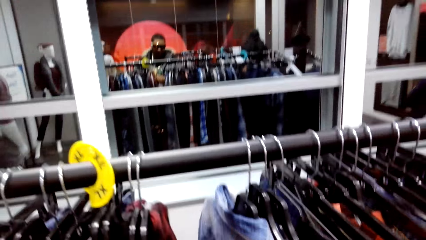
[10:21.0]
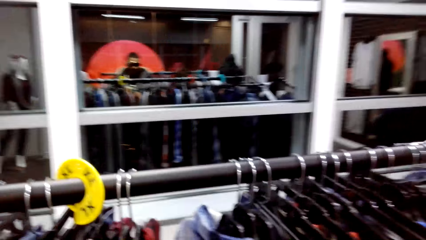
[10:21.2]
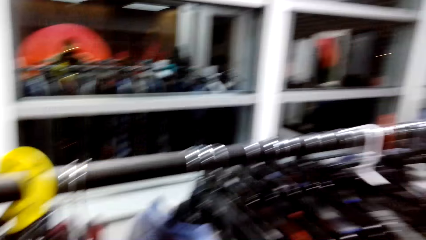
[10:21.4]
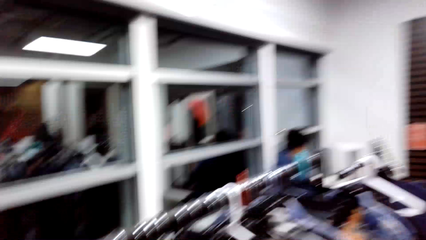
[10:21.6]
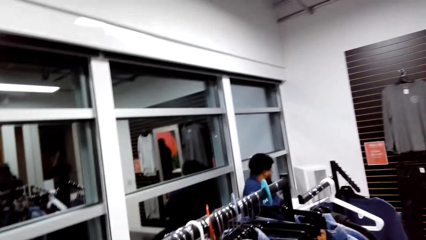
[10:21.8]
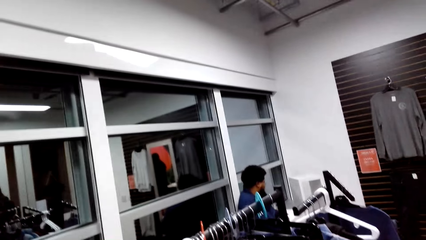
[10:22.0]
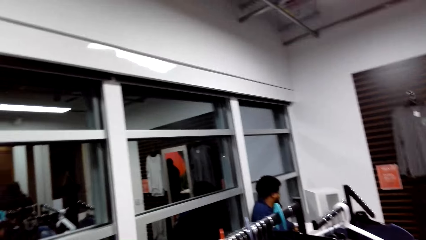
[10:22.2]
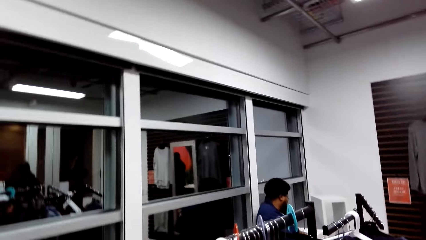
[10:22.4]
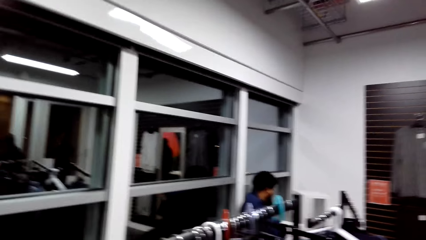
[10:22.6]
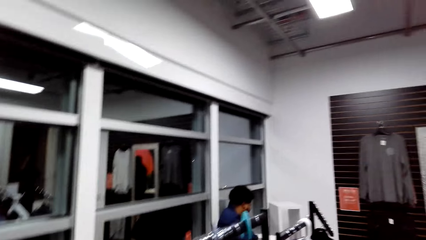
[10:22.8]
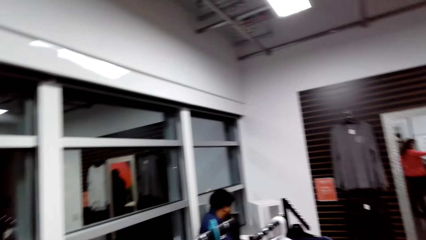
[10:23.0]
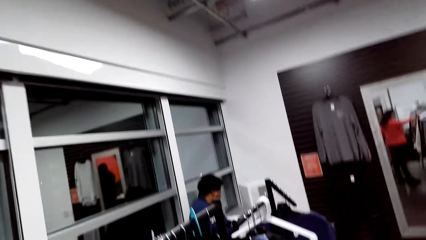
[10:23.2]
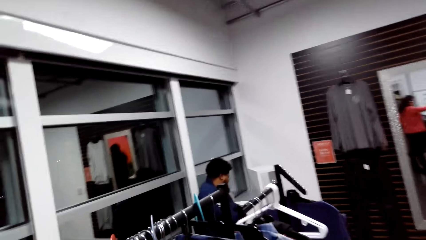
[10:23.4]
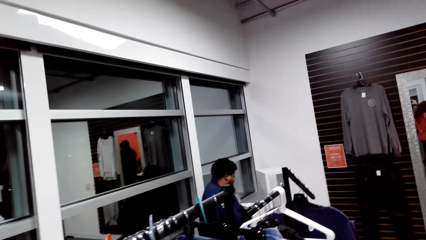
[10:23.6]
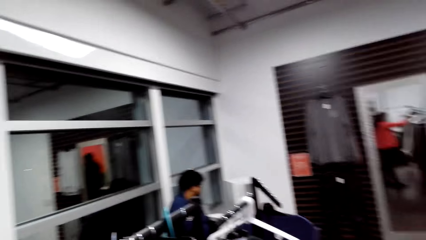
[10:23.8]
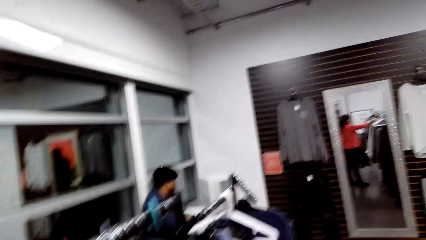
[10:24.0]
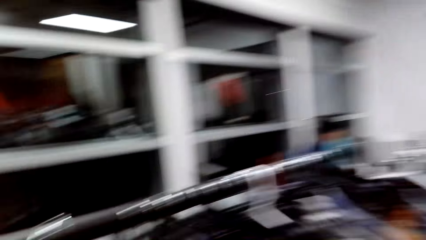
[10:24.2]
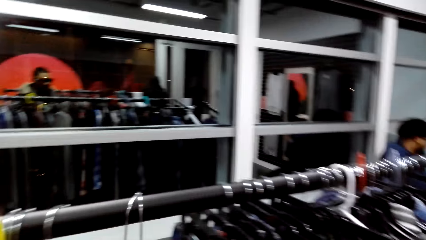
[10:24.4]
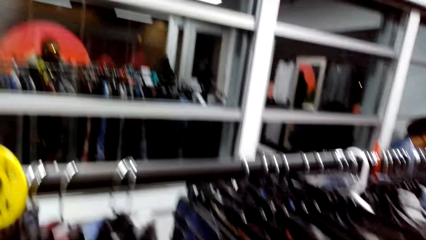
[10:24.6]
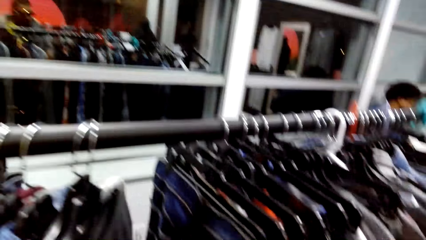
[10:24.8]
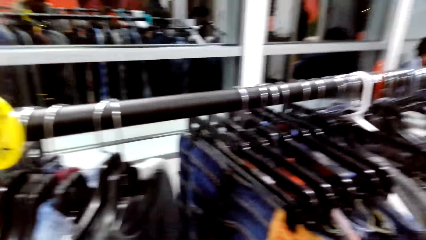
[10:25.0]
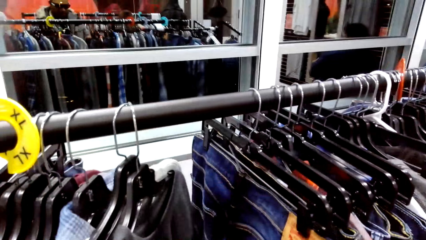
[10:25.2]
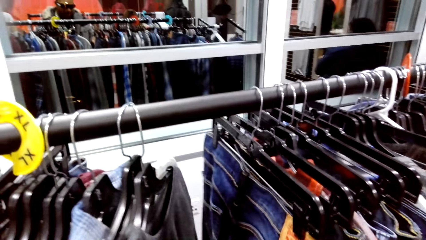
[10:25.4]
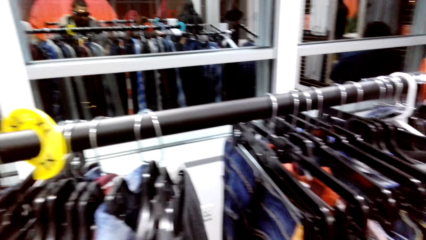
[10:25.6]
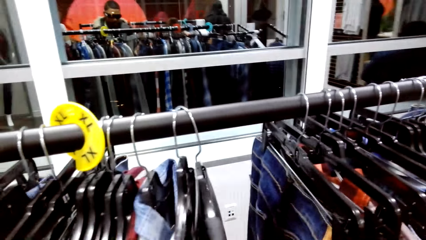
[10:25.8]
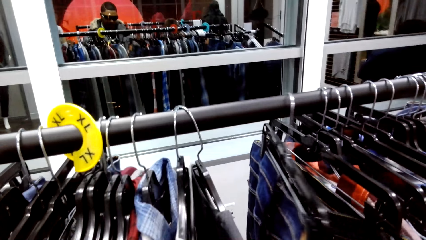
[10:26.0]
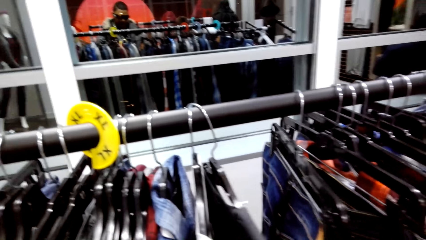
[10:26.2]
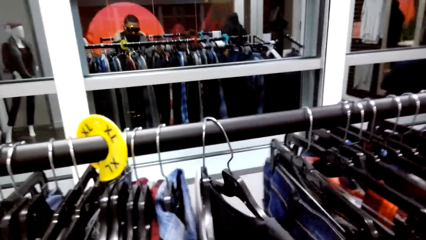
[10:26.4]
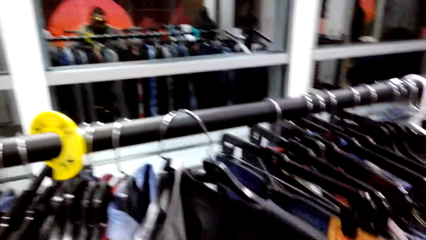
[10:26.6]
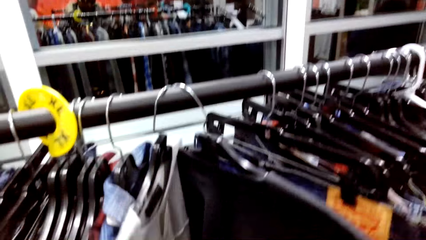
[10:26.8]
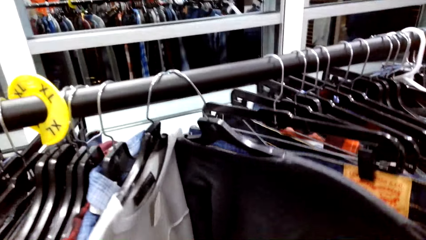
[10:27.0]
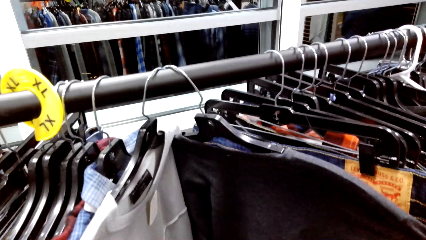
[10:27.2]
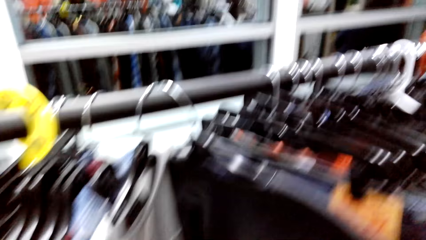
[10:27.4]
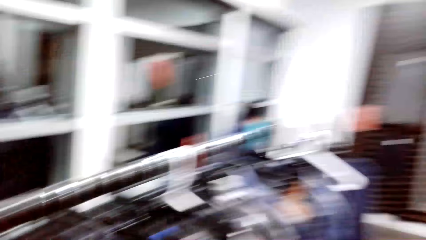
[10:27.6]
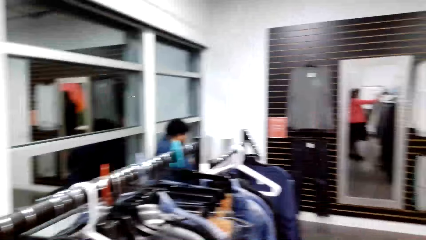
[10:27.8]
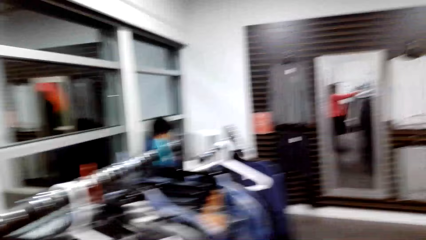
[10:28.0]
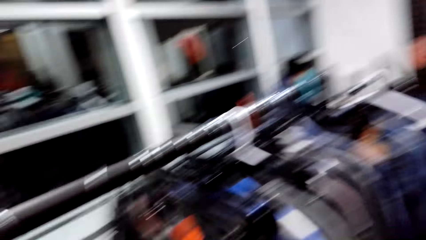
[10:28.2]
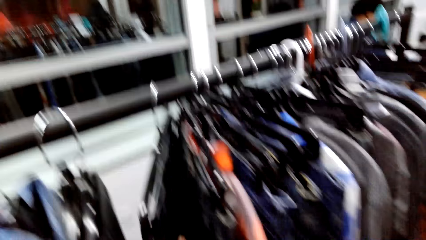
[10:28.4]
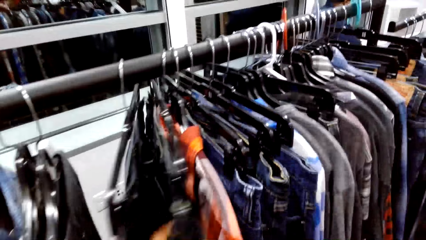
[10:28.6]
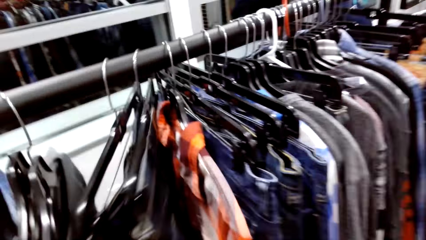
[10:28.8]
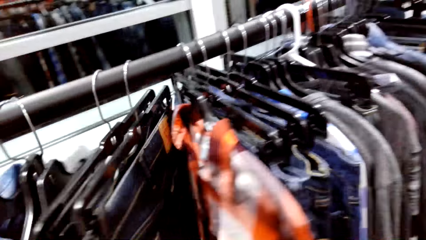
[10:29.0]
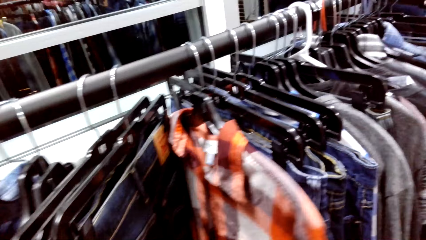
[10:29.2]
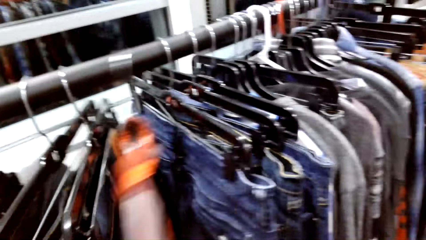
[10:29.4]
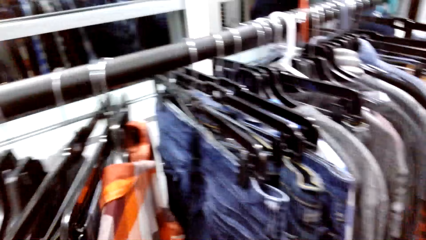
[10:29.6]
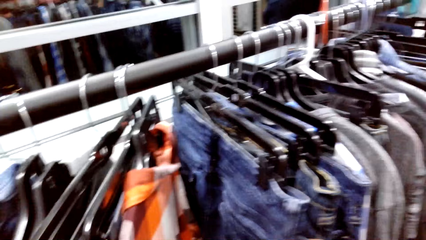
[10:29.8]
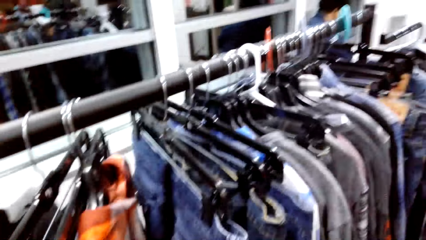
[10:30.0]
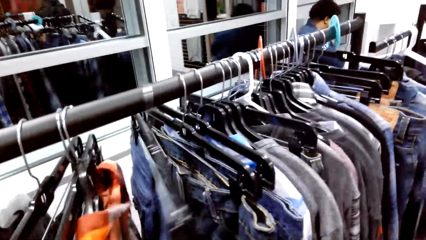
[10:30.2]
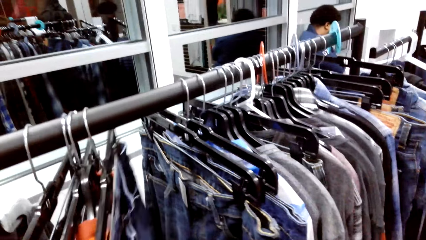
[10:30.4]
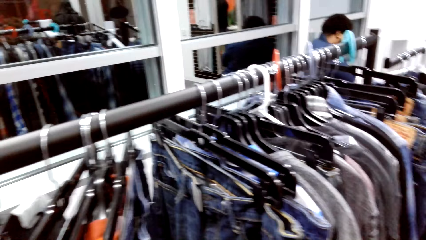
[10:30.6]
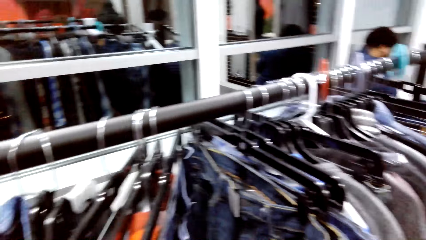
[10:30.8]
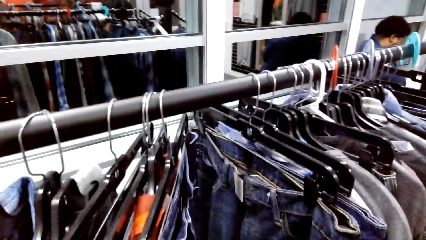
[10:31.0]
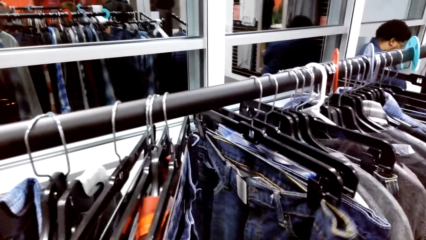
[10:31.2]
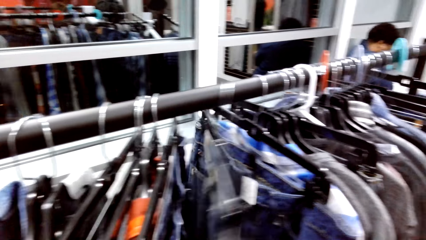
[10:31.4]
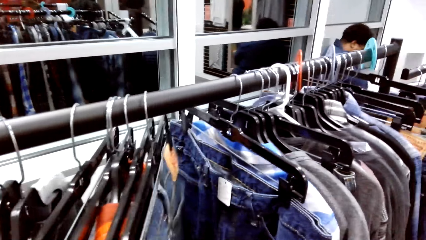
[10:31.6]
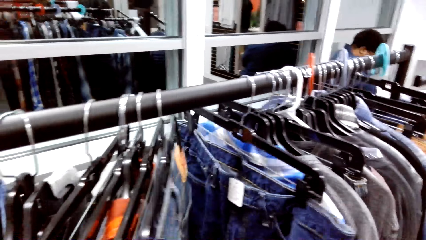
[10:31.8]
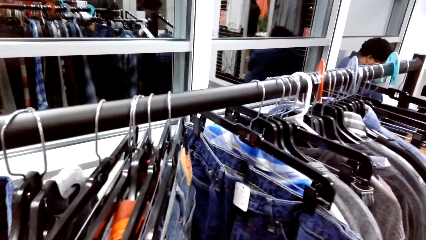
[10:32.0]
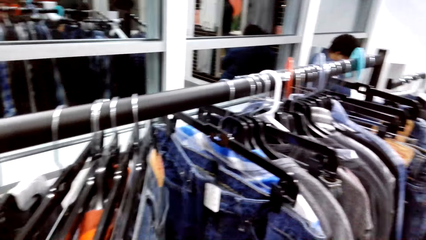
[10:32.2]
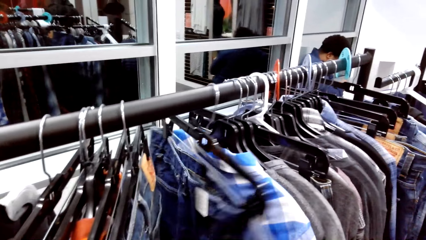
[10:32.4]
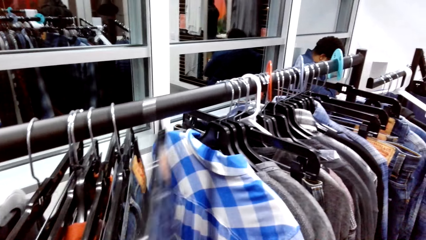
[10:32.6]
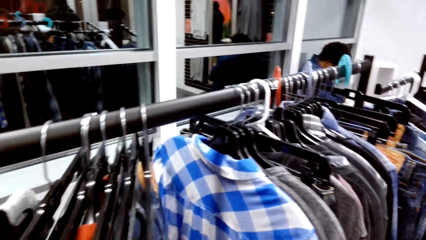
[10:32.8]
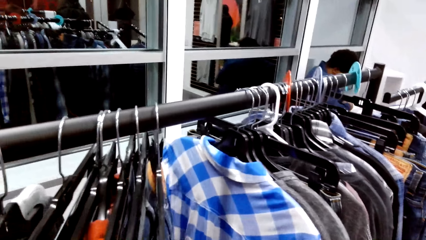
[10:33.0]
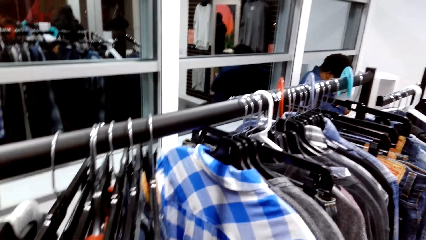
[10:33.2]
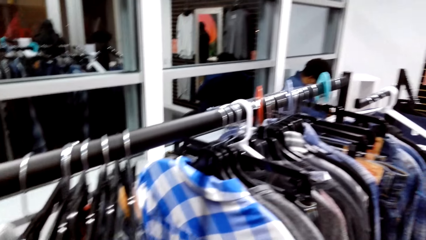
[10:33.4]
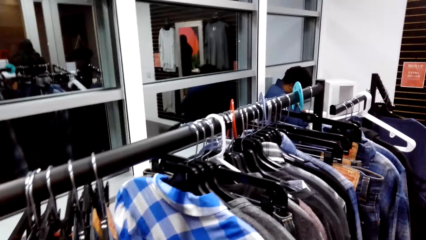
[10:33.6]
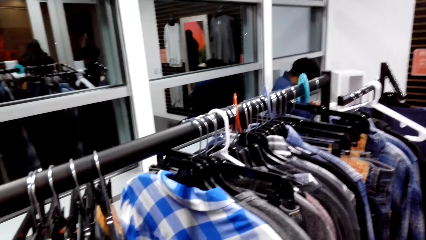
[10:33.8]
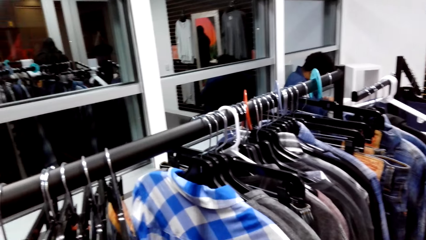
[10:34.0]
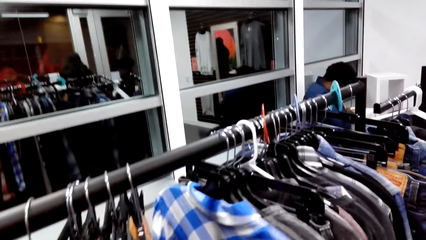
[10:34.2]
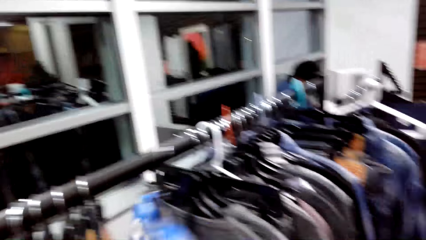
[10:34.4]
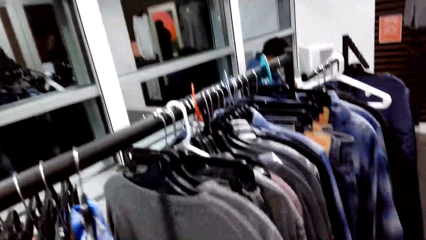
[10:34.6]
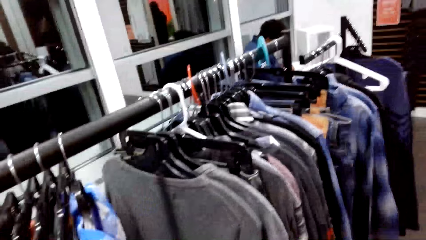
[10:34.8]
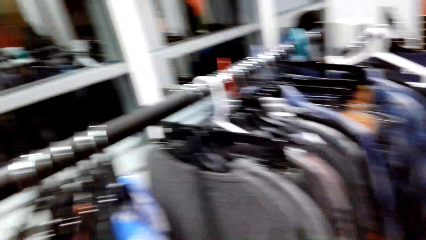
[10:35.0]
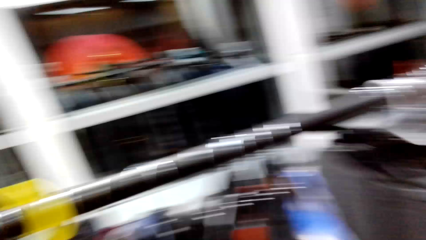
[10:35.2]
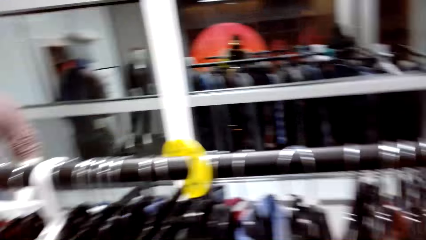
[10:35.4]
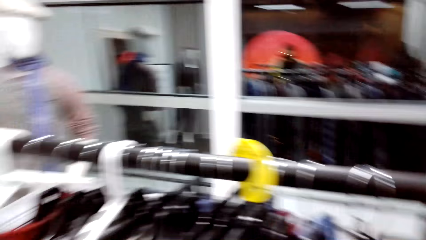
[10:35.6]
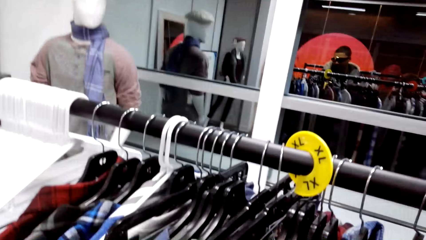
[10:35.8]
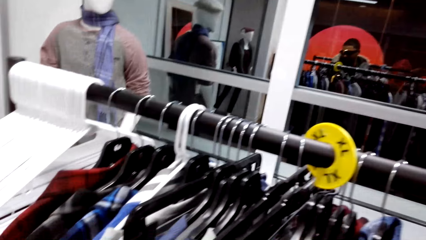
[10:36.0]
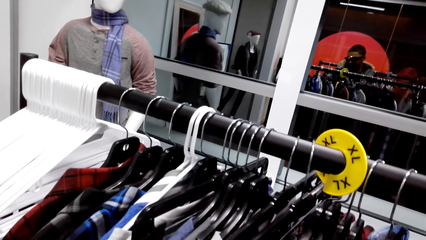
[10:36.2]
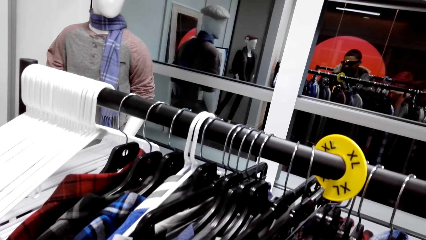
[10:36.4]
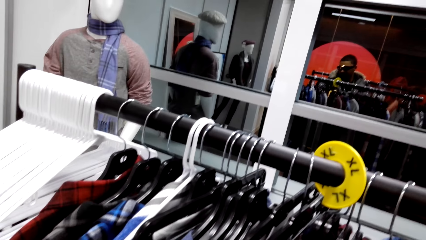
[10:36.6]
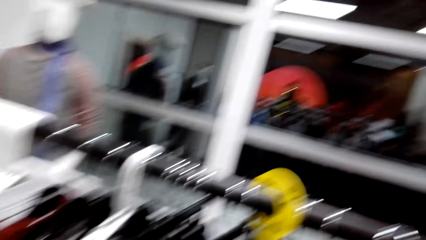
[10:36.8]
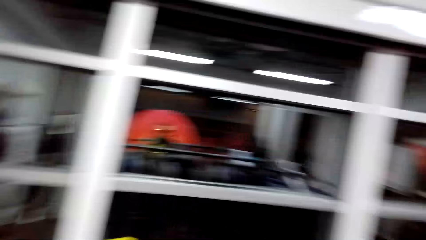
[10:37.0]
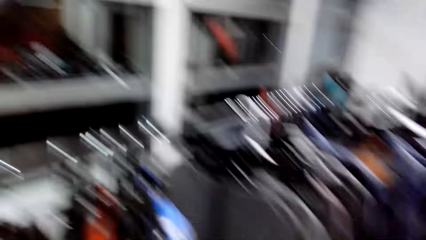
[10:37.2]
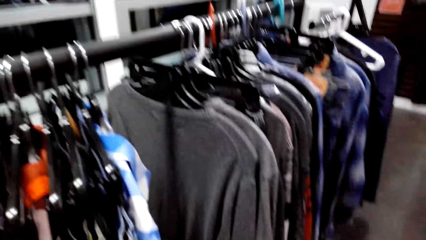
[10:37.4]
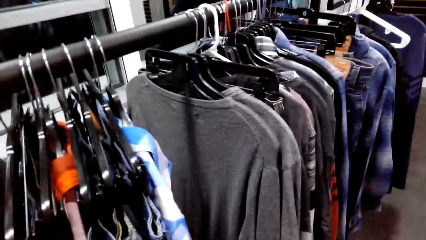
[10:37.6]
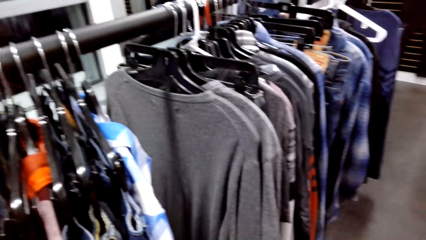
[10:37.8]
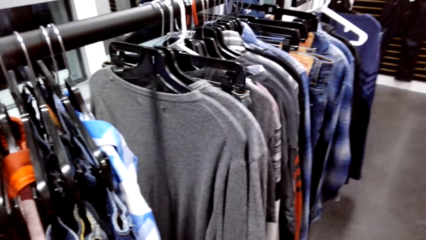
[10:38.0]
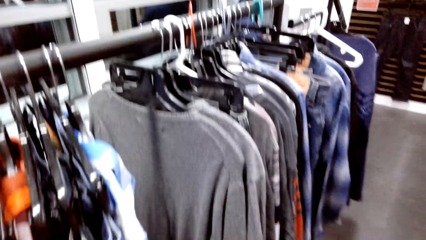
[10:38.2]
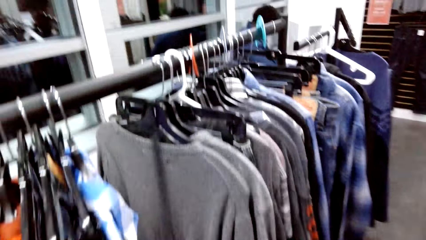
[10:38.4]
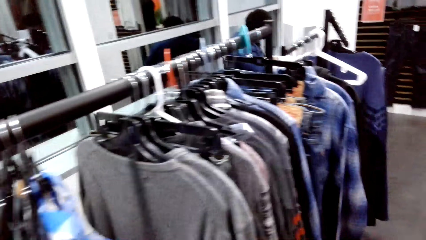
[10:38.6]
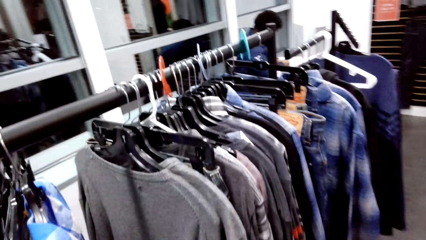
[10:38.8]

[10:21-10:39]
The camera wearer pushes a cloth. They dialogue with a person. They walk around the clothing store. They look around the clothing. They touch clothes. They pull a cloth. They dialogue with the person. They pull the cloth. They pull the cloth again. They look around the clothing. They pull the cloth. They dialogue with the person.
